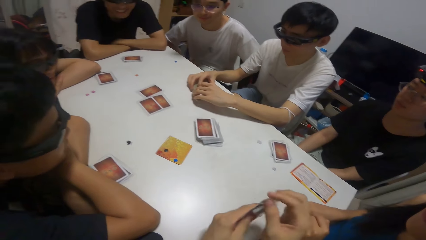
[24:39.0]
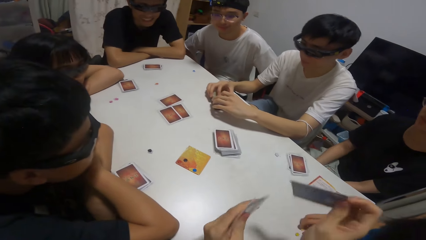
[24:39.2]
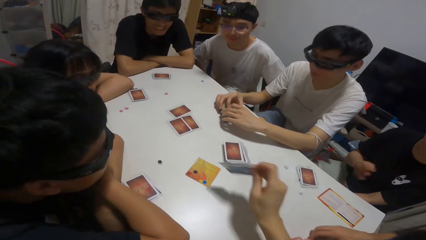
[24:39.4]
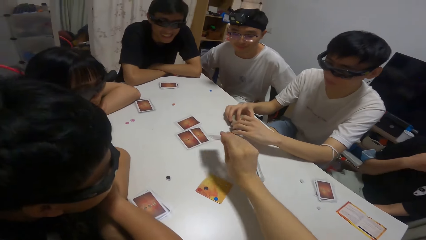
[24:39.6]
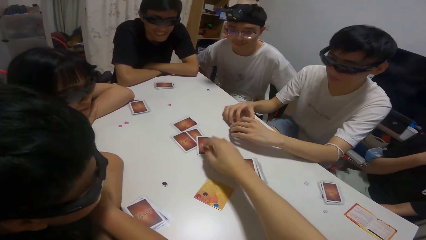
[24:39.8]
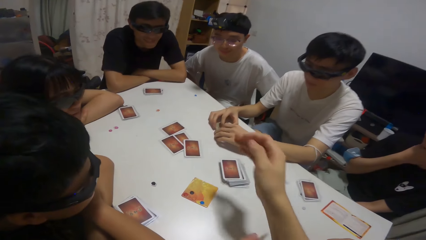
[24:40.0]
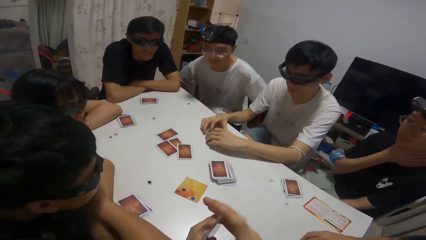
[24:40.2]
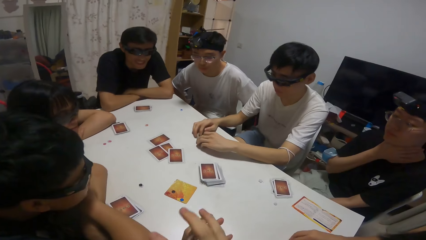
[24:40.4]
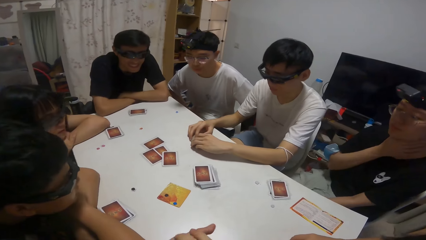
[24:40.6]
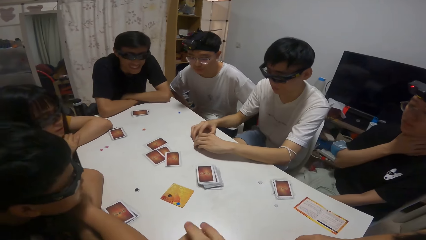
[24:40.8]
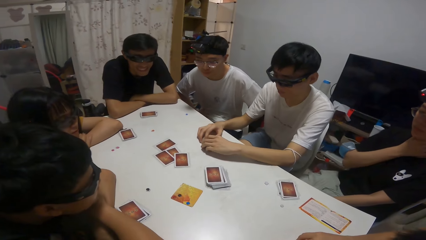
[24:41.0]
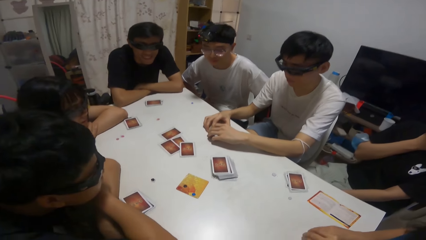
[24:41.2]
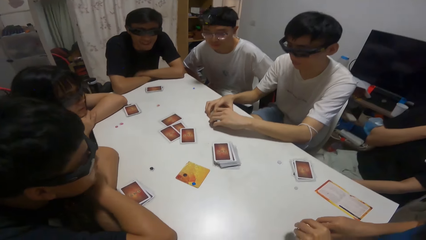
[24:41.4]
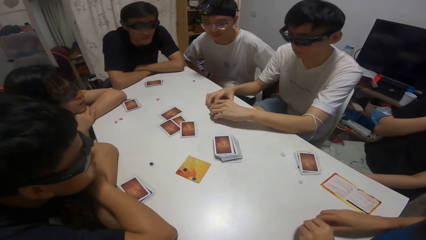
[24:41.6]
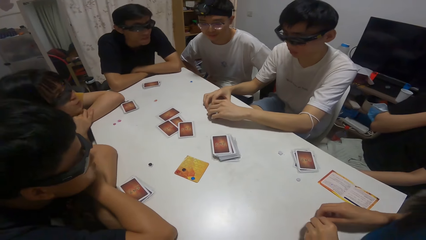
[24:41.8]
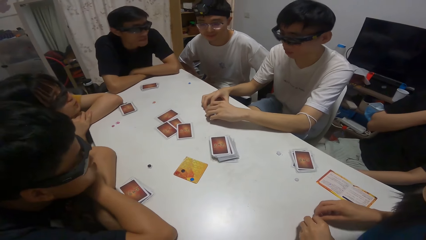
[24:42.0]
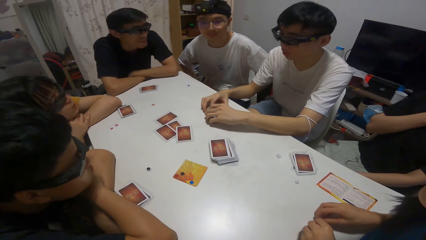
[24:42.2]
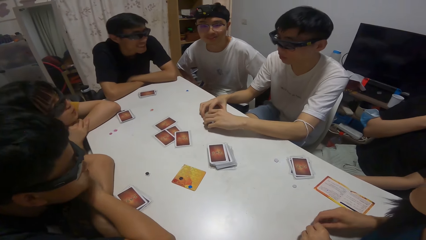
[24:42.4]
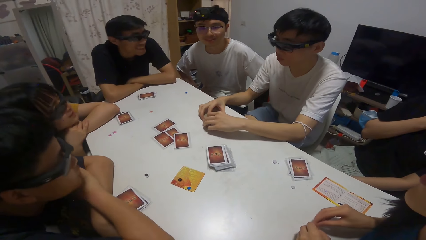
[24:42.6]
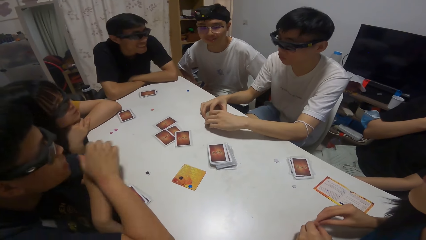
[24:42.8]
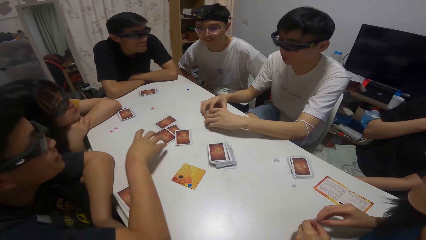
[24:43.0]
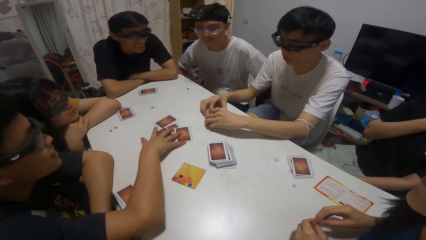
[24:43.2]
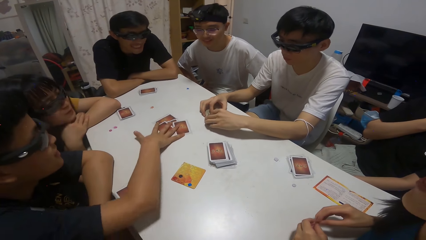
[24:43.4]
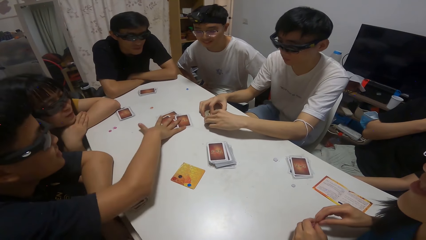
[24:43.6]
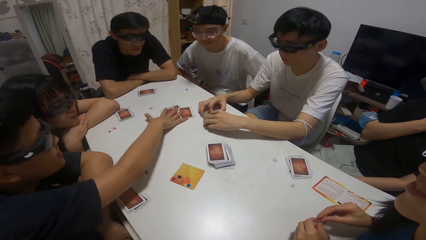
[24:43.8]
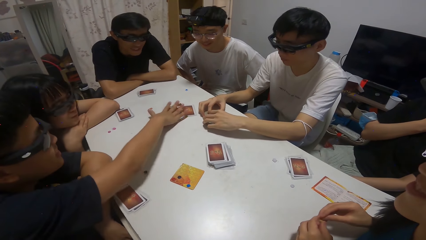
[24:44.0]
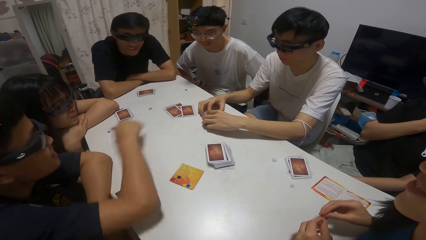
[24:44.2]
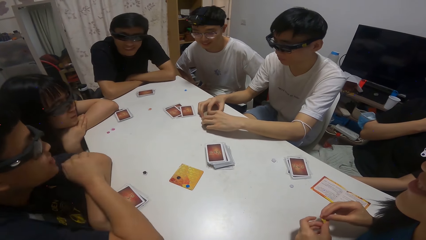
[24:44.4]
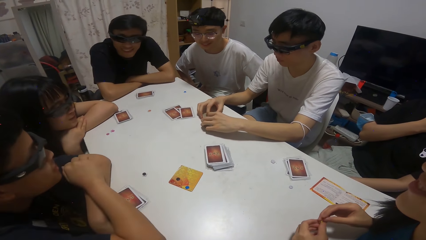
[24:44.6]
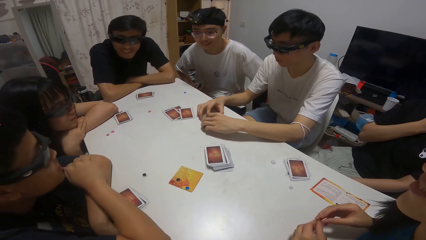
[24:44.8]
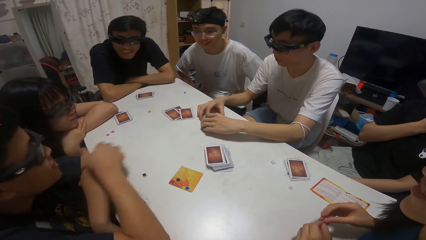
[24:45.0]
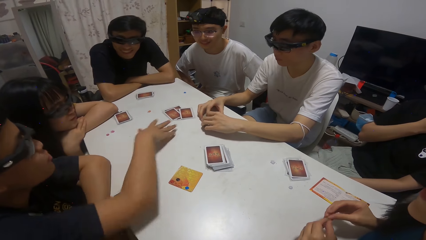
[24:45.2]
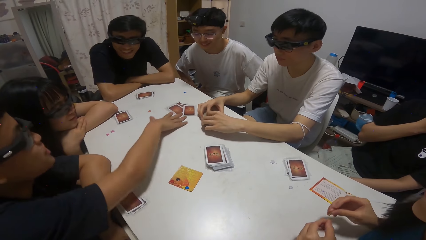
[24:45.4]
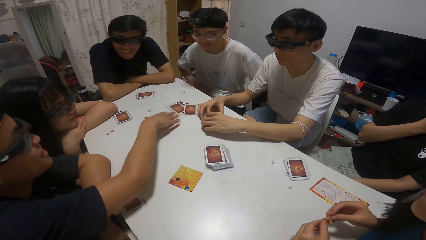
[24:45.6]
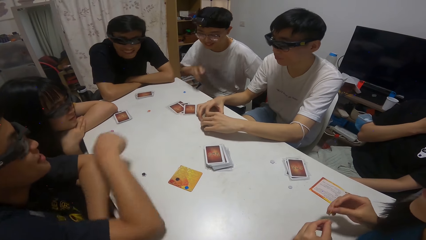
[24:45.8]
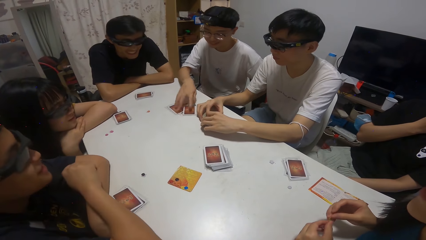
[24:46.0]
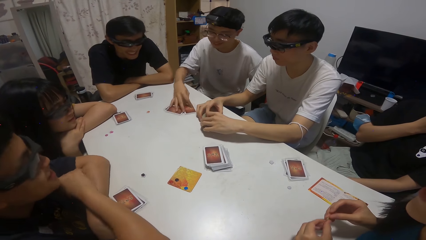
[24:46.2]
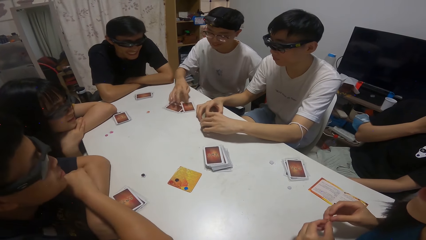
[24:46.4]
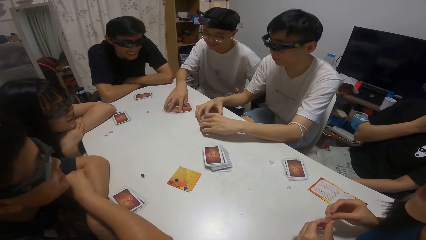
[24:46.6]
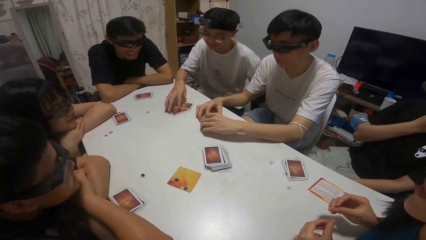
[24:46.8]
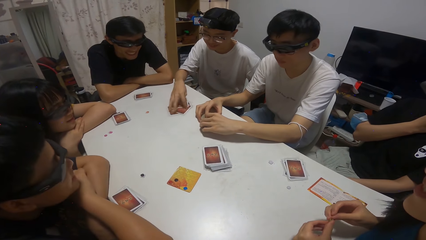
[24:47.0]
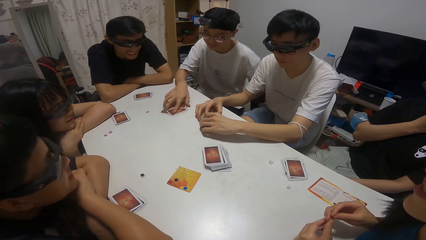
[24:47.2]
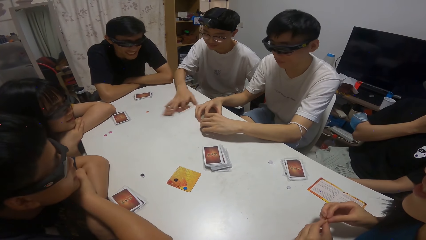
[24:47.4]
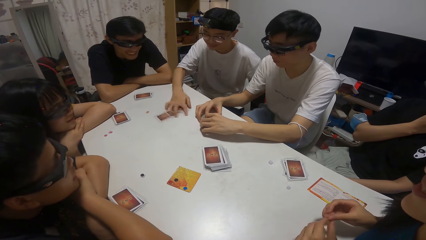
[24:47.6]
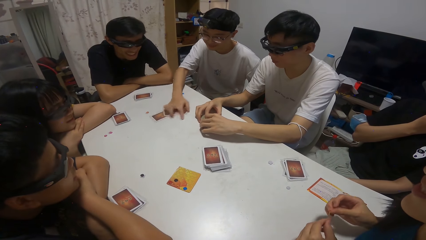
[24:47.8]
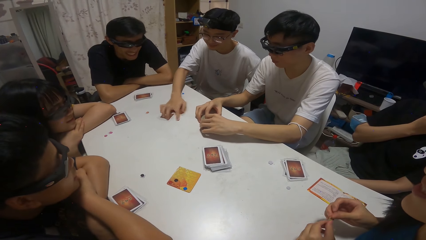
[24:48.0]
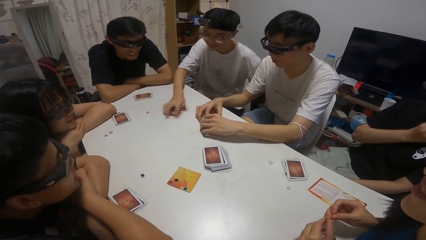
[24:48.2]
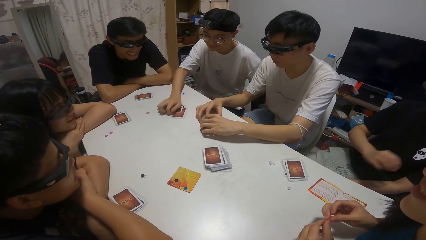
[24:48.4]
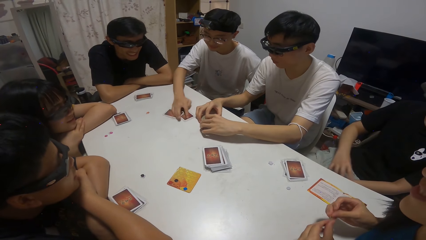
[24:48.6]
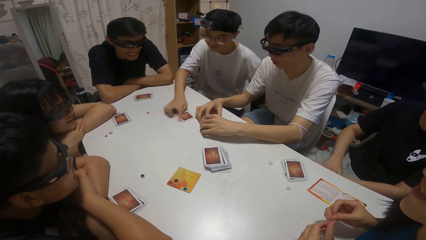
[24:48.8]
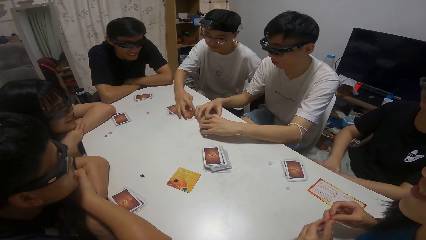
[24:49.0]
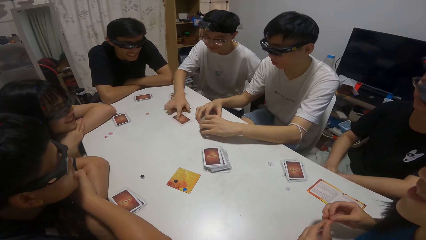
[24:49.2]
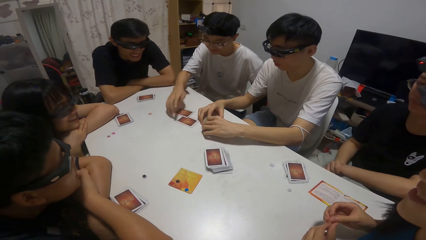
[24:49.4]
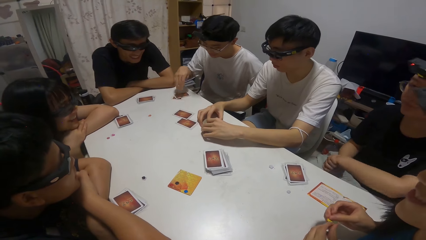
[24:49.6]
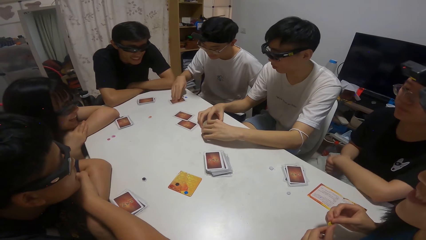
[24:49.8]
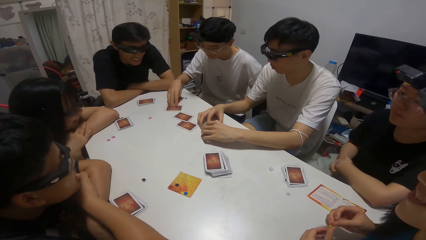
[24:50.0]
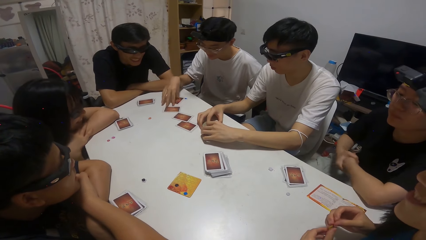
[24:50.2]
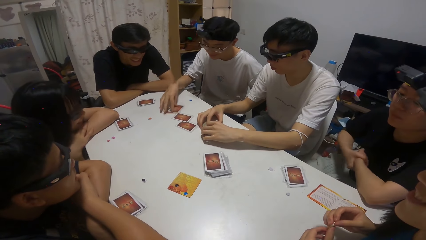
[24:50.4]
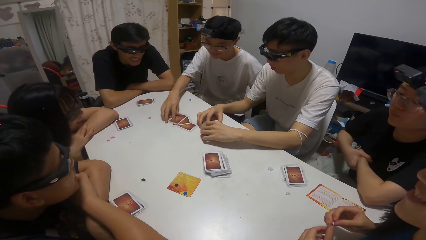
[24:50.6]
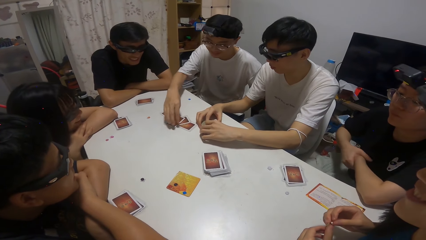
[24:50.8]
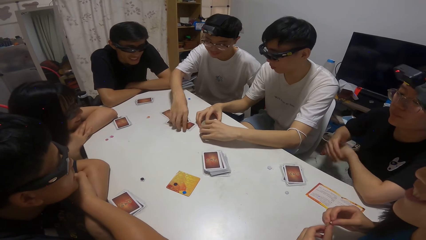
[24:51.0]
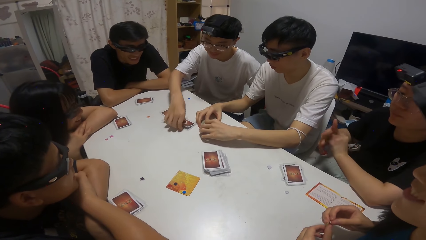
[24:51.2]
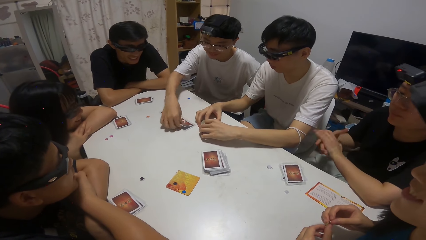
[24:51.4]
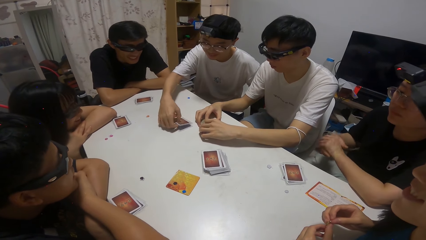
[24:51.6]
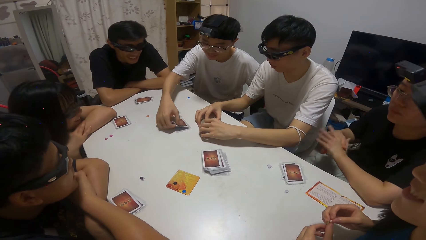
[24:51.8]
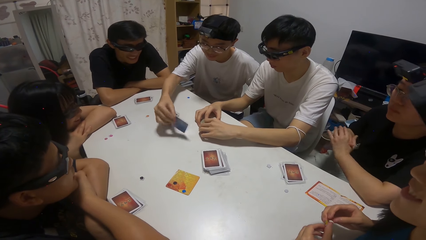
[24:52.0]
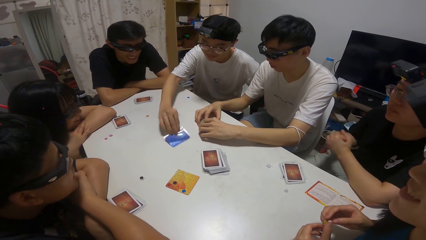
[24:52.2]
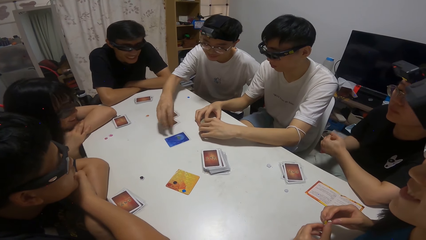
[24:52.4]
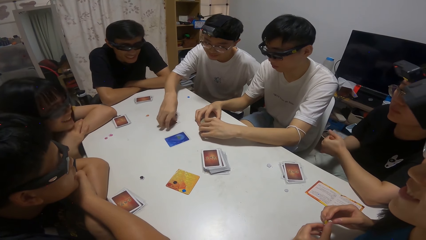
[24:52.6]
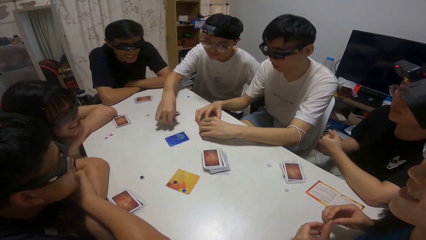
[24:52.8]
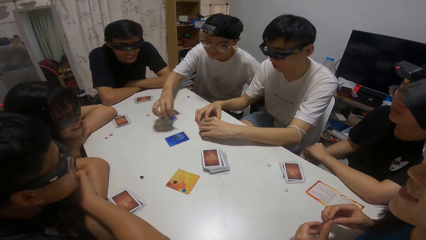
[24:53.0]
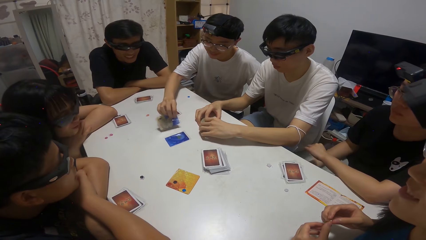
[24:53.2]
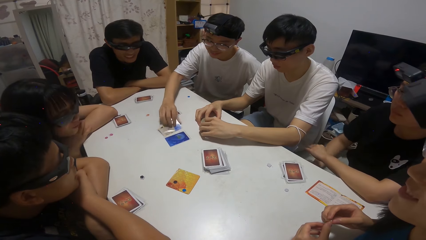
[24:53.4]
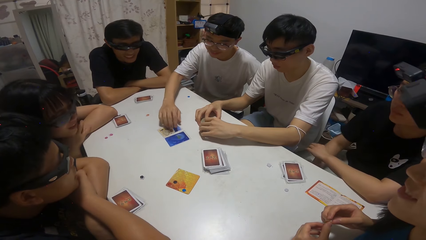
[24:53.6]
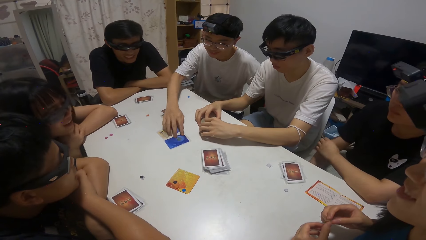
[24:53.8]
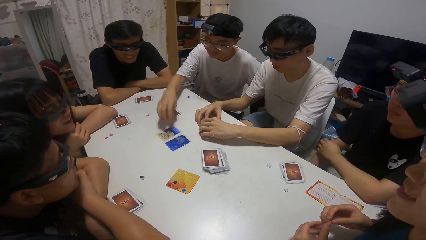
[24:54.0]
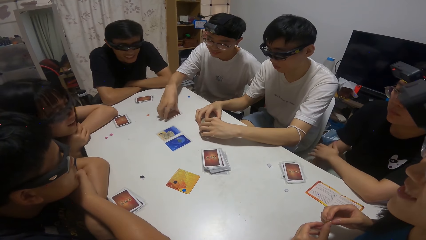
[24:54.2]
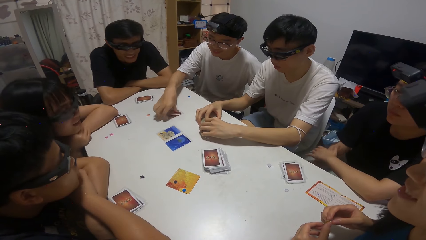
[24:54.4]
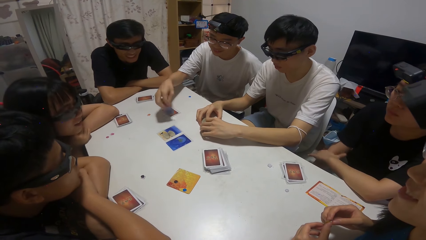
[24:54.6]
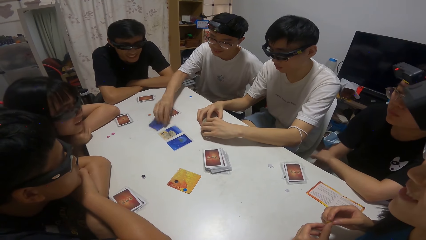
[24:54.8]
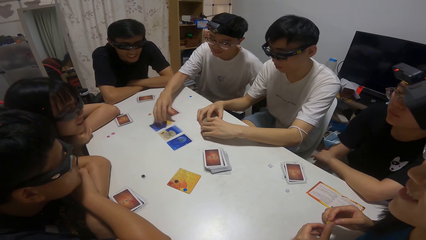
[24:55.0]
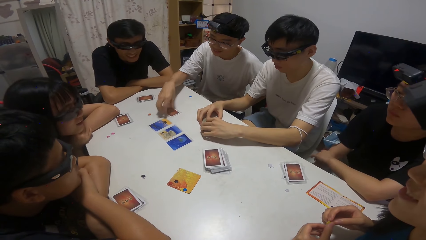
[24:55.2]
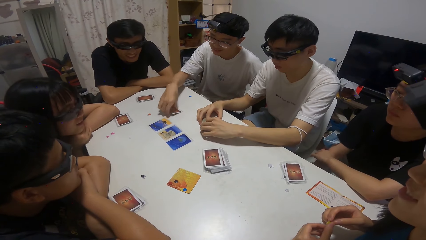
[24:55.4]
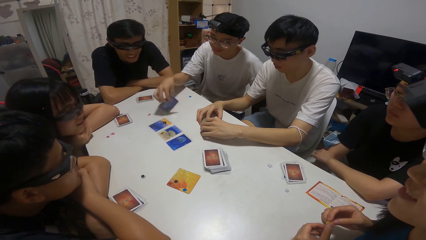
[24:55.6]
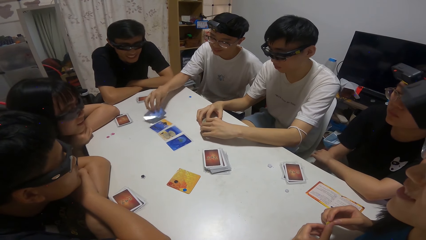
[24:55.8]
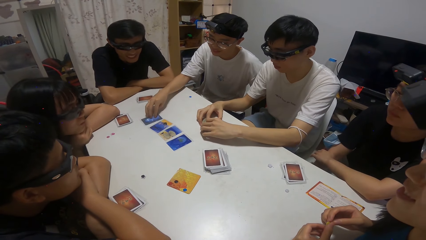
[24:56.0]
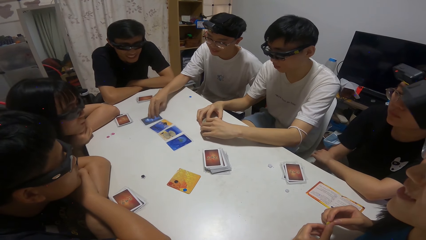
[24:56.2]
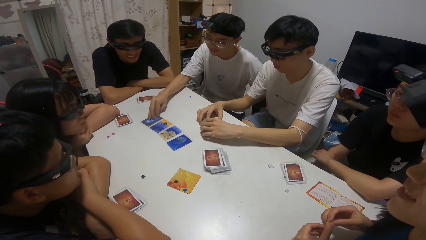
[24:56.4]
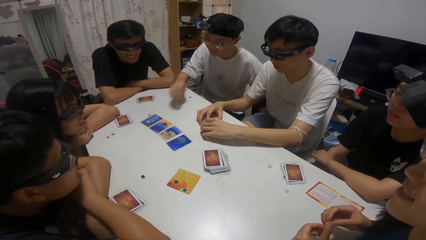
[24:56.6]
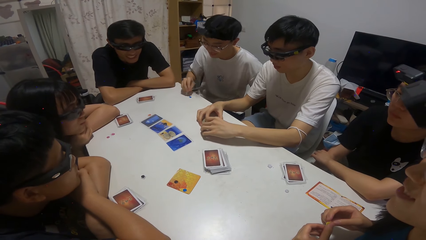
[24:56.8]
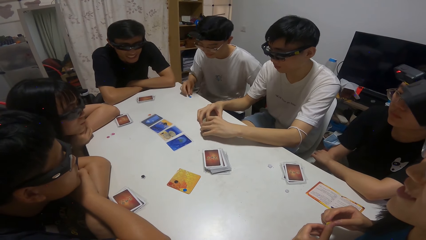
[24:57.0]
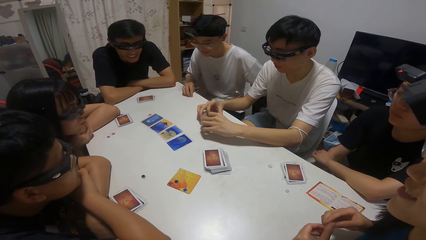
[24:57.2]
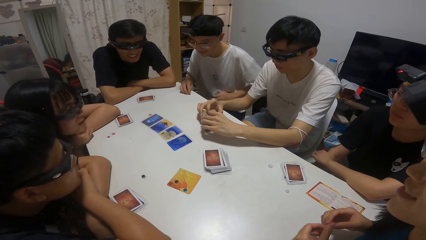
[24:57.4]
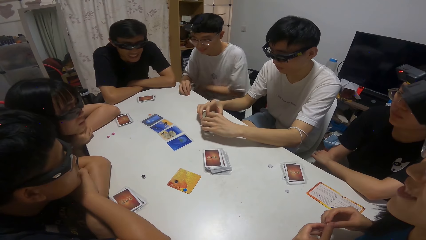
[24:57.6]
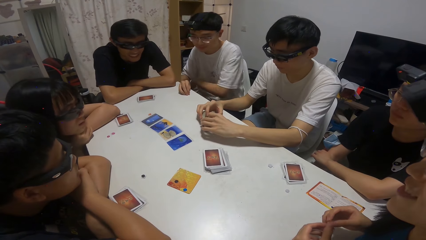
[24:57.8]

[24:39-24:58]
A man places a playing card on the table. The camera wearer drops a card on the table. A boy moves some cards on the table. Another boy shuffles the card on the table with his right hand. Another man moves playing cards on the table. The second boy shuffles the card on the table with his right hand again.
